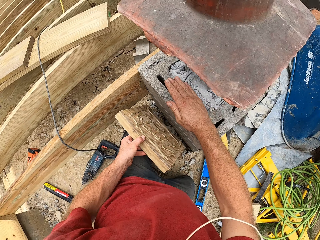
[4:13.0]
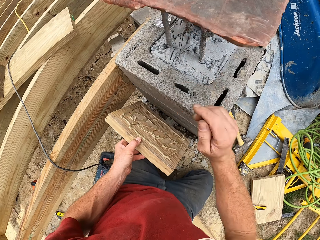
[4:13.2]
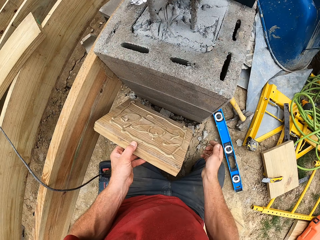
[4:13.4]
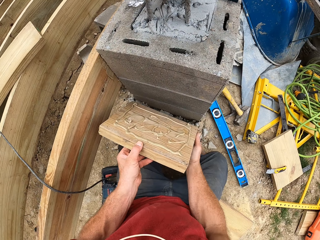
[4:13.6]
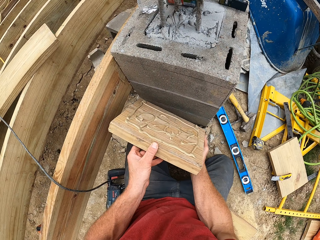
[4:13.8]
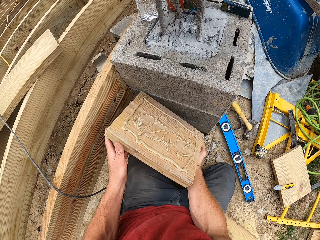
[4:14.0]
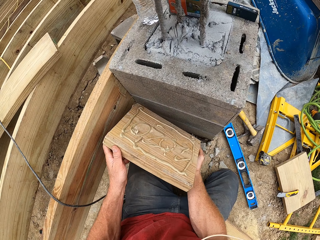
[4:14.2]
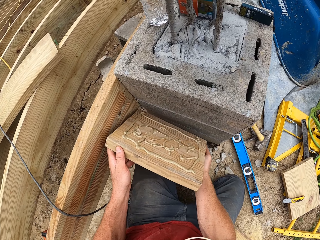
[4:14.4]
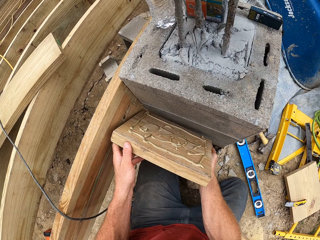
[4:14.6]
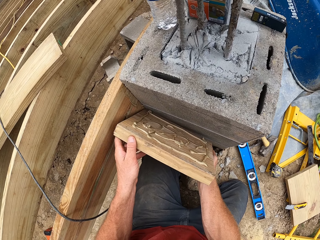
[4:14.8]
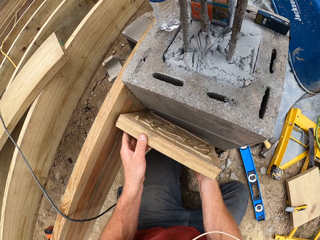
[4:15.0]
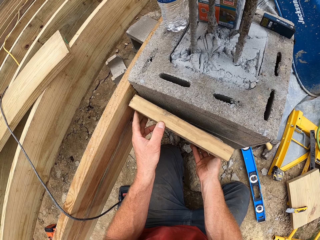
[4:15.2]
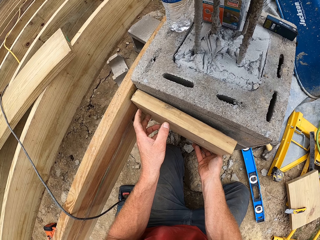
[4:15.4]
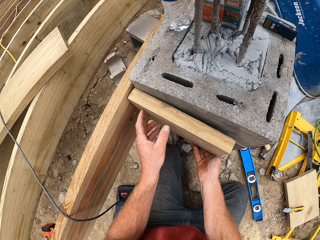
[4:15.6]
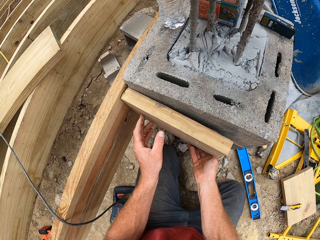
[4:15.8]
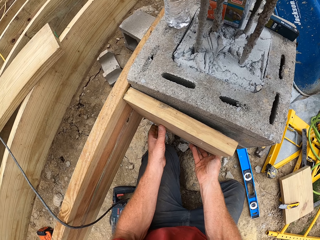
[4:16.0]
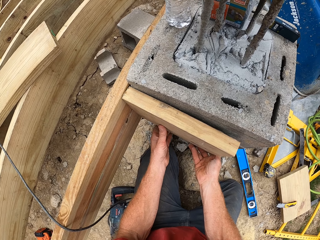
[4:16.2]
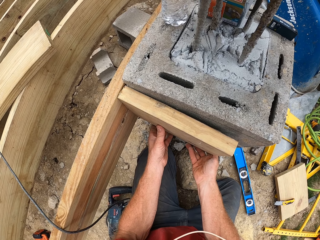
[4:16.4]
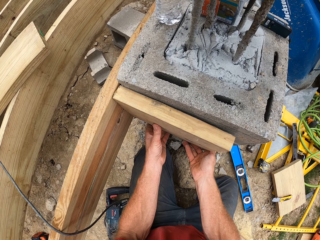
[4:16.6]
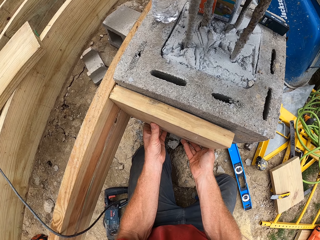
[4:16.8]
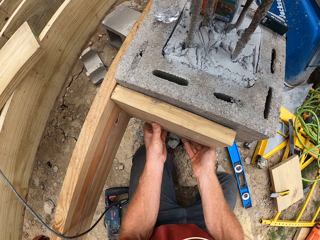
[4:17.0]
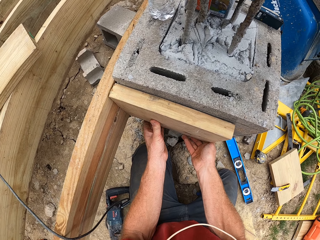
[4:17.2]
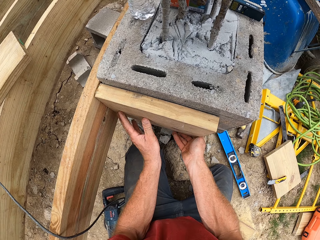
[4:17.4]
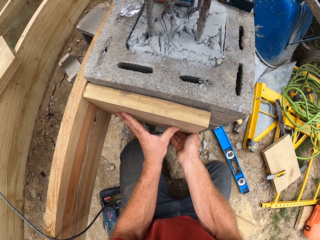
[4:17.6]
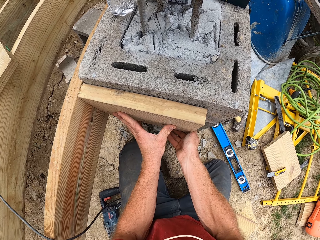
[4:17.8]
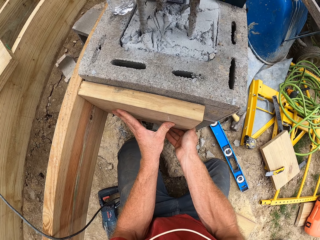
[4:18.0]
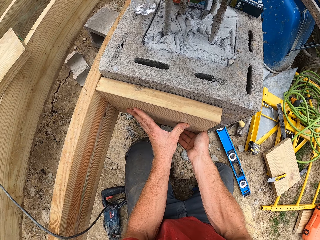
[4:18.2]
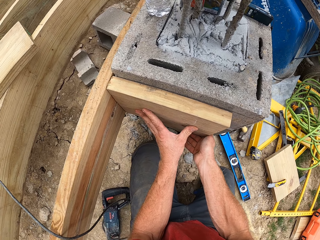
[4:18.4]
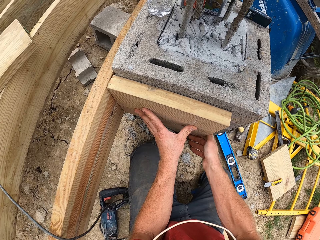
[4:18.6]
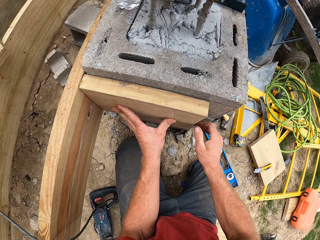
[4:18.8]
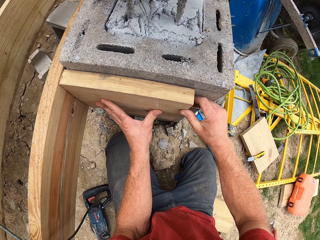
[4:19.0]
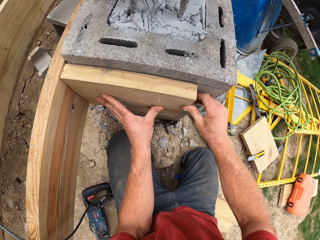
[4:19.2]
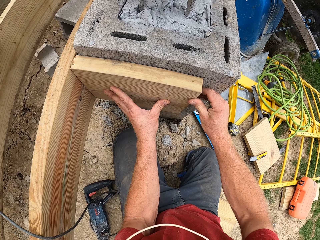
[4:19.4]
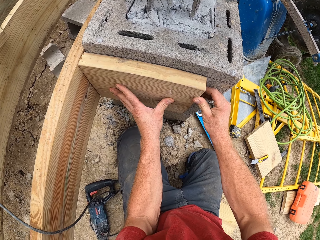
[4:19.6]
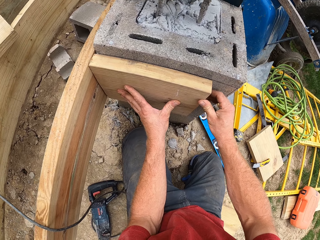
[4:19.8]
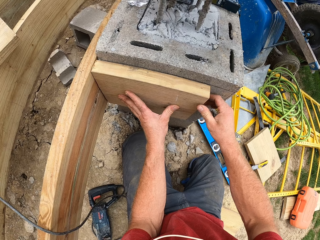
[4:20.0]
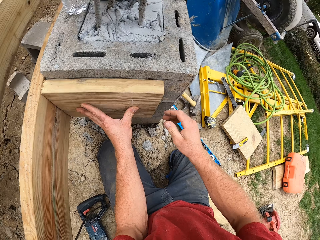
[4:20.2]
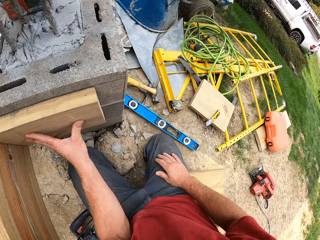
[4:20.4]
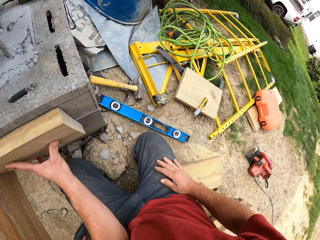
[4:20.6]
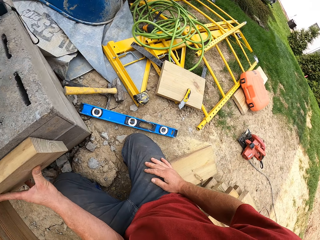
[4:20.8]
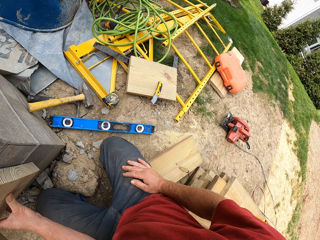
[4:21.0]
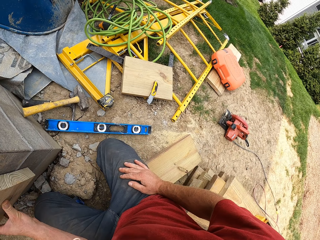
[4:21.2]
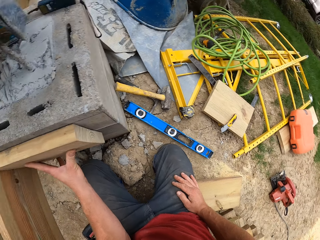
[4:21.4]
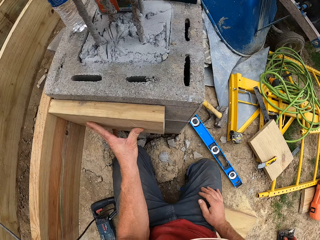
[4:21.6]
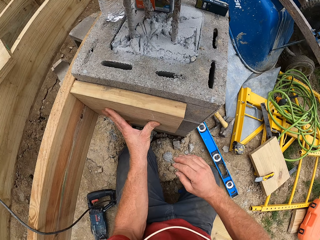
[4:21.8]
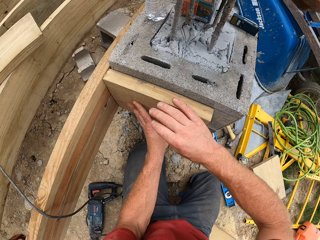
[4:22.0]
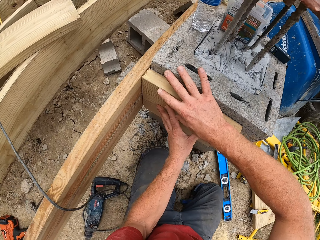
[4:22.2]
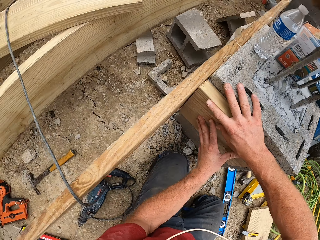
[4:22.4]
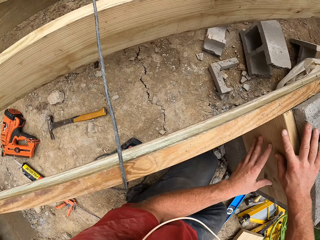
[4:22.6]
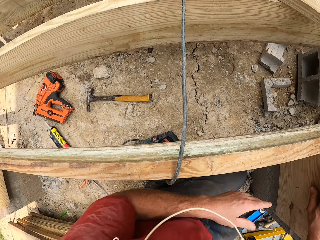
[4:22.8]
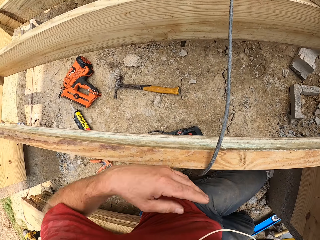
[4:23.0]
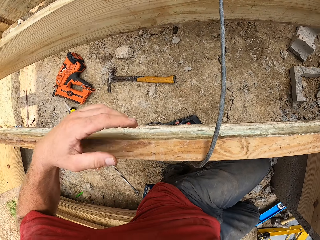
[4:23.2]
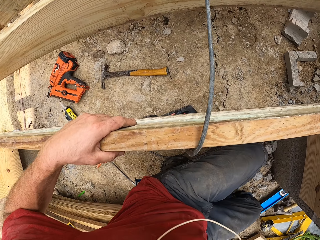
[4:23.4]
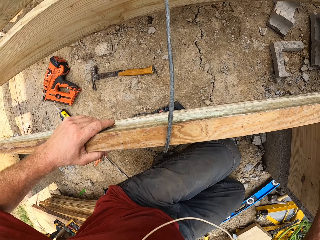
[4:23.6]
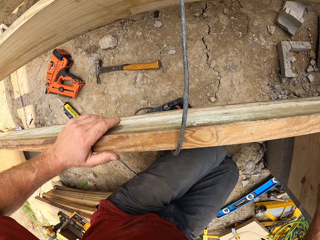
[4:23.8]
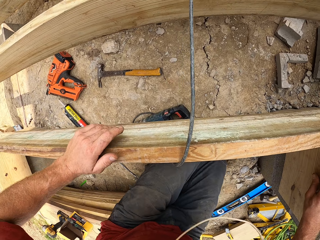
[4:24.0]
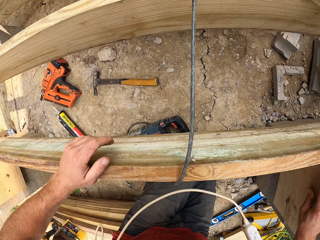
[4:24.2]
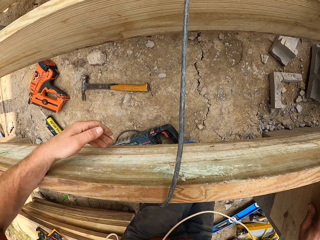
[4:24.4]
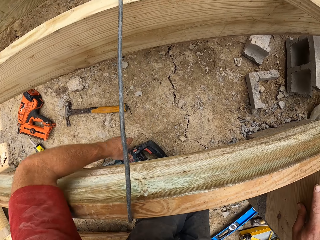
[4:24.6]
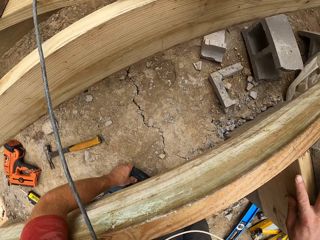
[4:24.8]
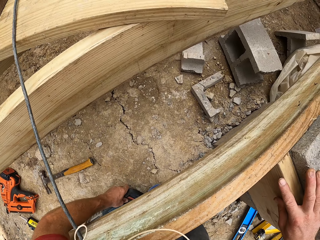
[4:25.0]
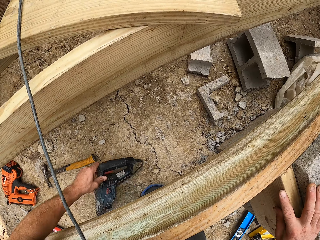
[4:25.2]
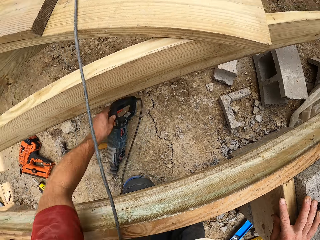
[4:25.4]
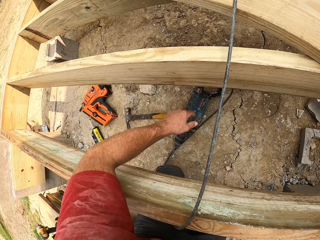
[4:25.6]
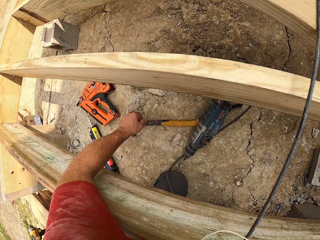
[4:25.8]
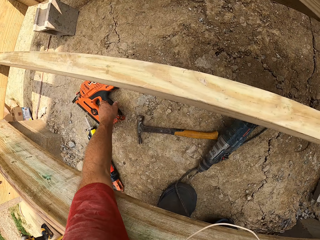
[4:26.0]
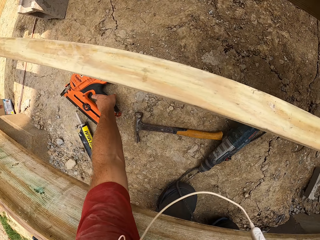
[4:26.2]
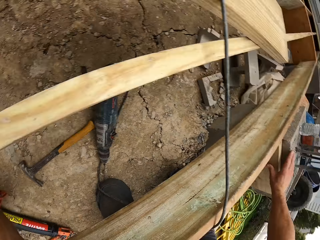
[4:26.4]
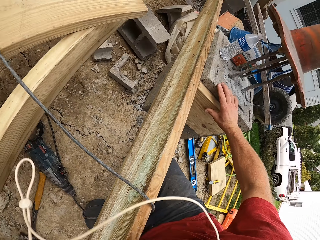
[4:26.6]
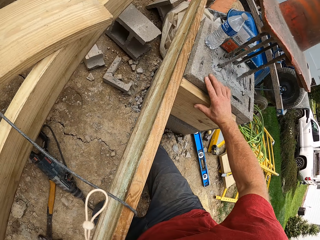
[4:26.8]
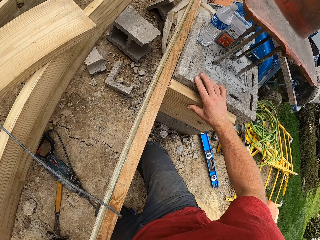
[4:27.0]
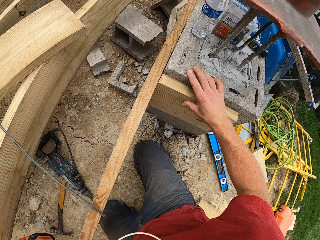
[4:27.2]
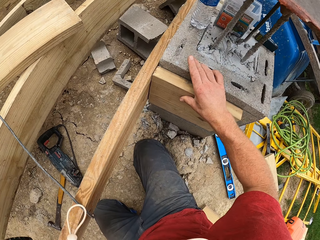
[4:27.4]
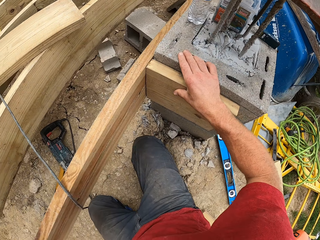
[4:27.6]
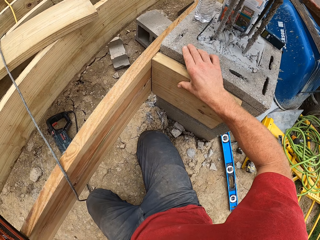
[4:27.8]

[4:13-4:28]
The camera wearer holds the piece of wood. He puts the piece of wood on the brick or concrete pillar. He places his right hand on his lap. He presses the piece of wood. He touches the piece of wood. He places his right hand on the concrete pillar. He removes his left hand from the piece of wood. He touches the wood. He adjusts his squatting position. He kneels. He shifts the drill gun on the ground. He picks another drill gun, the nail gun, on the ground.

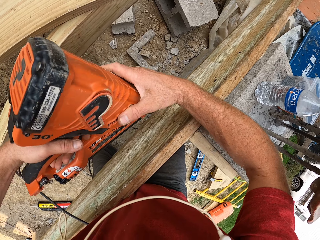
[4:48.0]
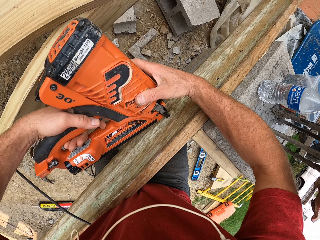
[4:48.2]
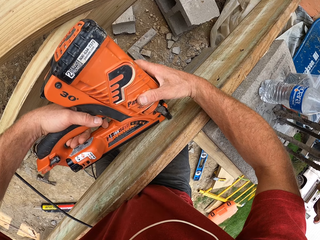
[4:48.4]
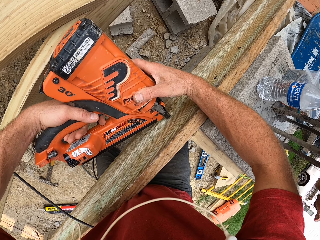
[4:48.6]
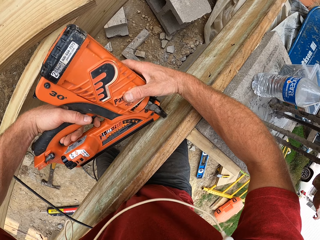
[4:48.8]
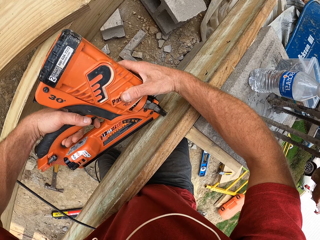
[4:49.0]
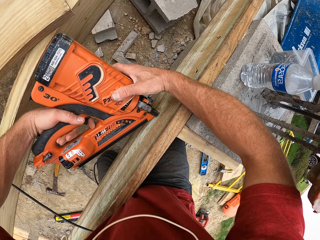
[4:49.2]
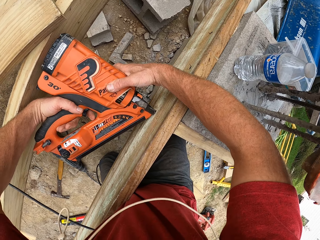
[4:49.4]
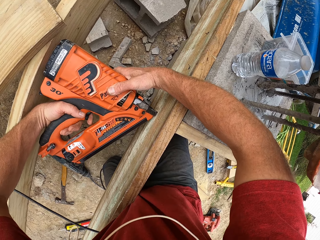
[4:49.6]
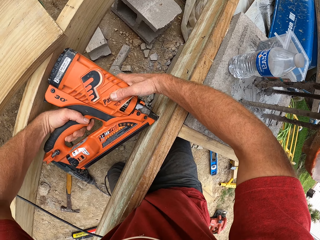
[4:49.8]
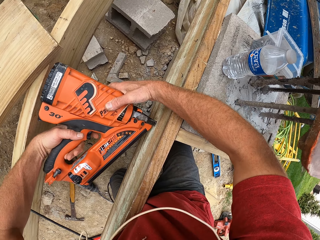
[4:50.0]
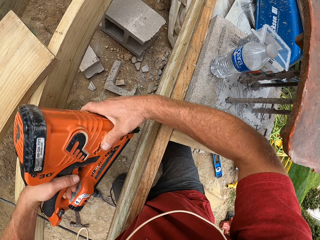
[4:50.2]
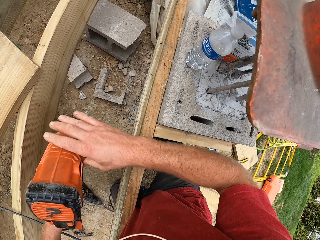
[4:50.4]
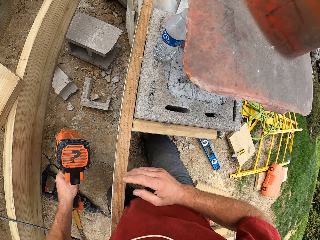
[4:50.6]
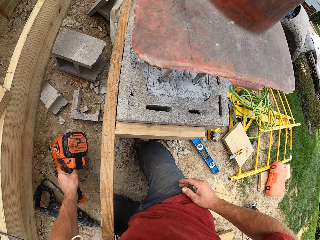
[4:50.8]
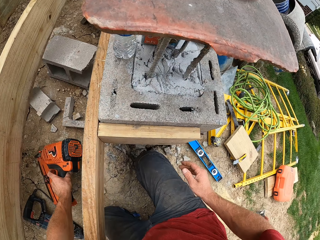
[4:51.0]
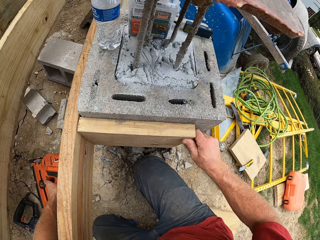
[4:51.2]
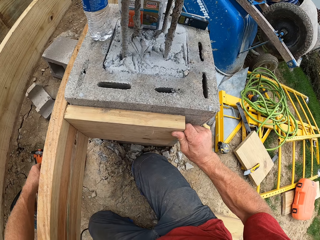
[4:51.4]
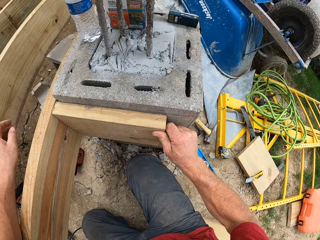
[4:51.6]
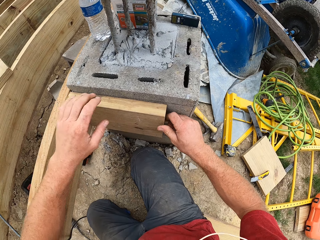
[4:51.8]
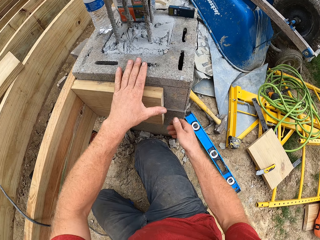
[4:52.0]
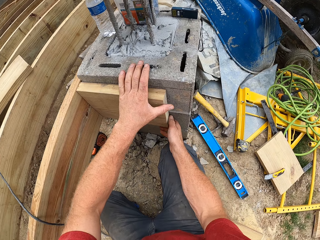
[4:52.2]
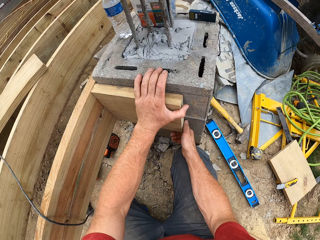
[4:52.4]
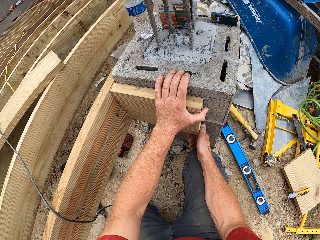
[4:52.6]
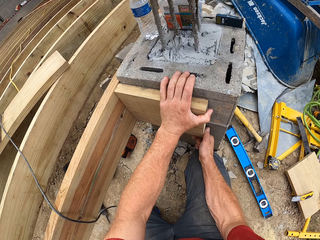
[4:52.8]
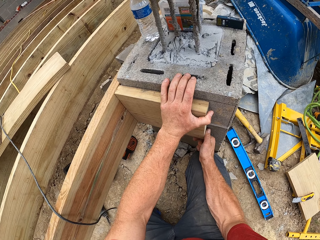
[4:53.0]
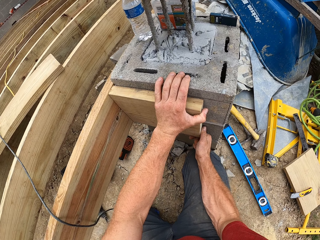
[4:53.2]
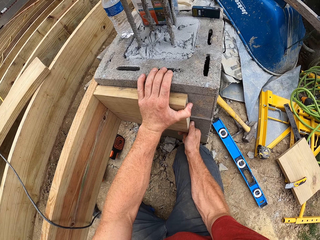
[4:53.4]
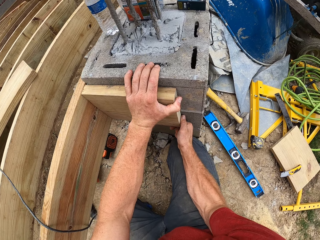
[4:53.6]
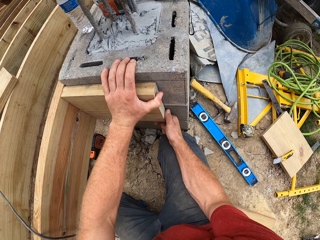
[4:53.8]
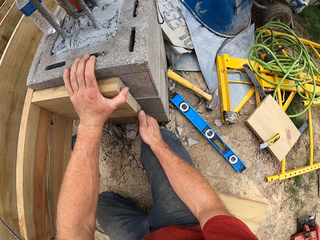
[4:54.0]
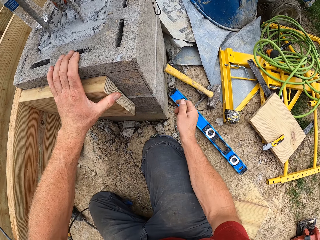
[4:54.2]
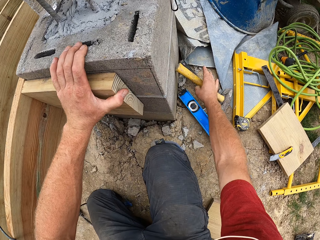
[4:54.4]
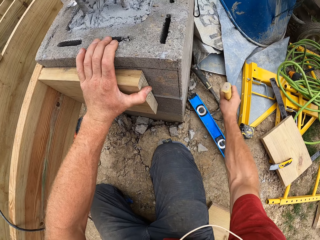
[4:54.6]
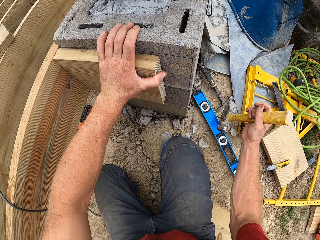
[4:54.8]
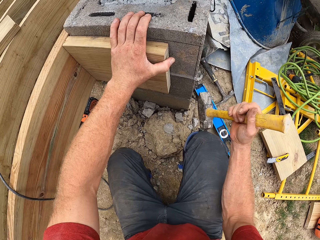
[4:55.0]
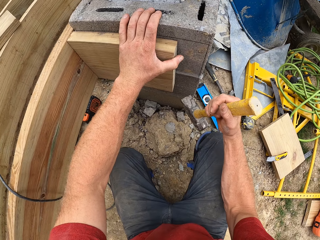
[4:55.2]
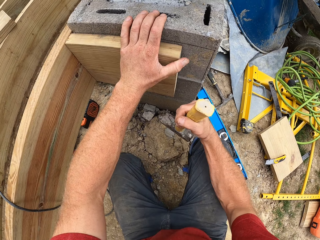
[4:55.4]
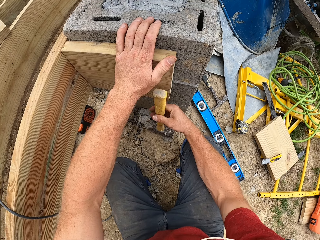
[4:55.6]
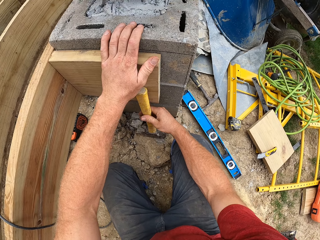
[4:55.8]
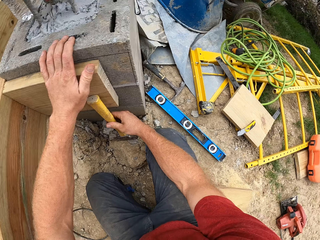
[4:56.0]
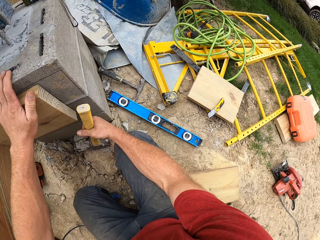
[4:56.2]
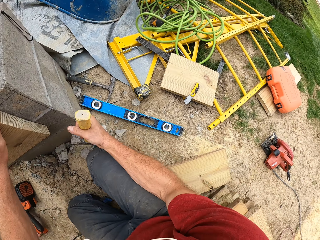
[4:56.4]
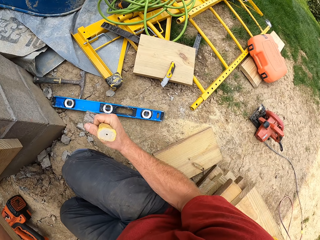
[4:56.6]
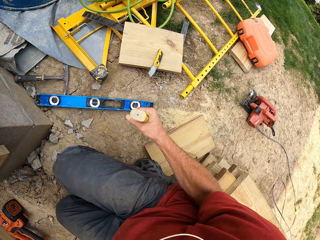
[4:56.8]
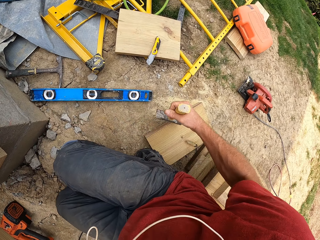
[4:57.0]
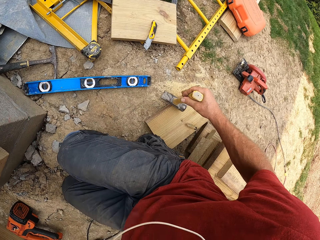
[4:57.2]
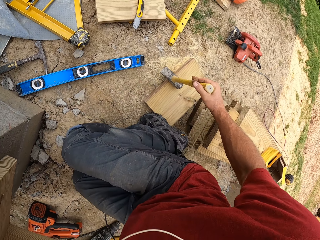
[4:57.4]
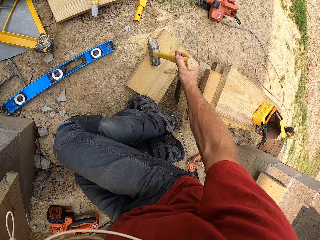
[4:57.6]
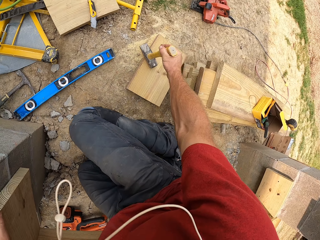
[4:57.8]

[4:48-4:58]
The camera wearer drives nails through the wooden structure using a nail gun. He squeezes the nail gun trigger again. He removes the nail gun from the wooden structure. He places the nail gun on the ground. He places his right hand on the wood piece. He lowers his right hand on the wood piece. He holds down the wood piece with his left hand. He pulls the wood piece with his right hand. He holds the wooden structure. He picks up a hammer. He places the hammer on a stone. He removes the hammer from the stone. He places the hammer on a wood piece on the ground.
